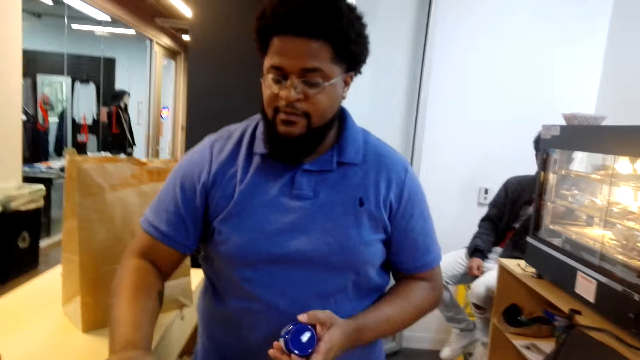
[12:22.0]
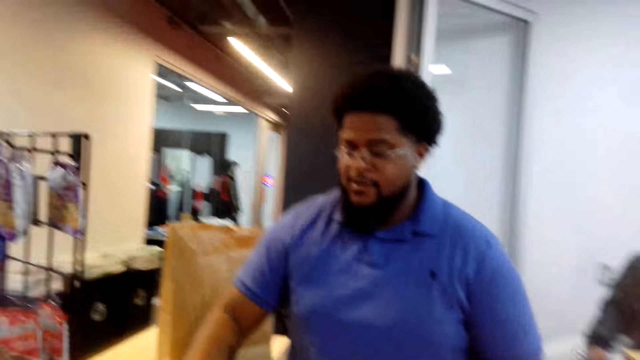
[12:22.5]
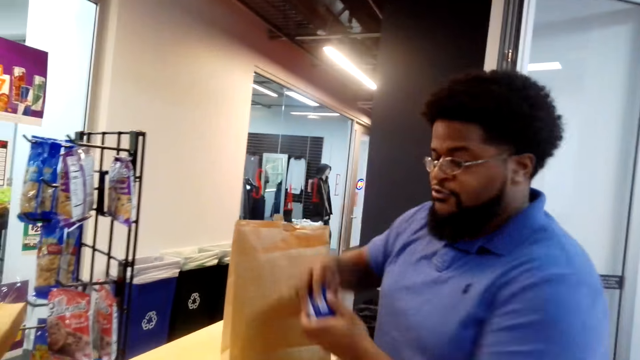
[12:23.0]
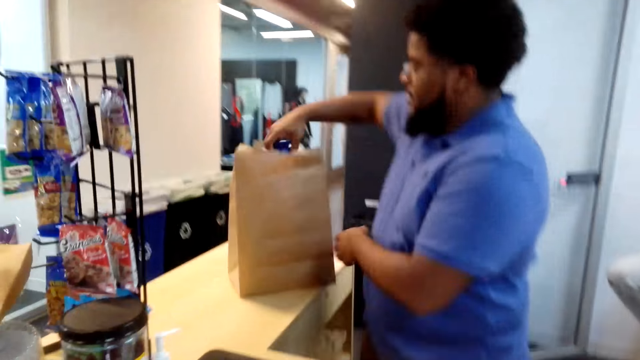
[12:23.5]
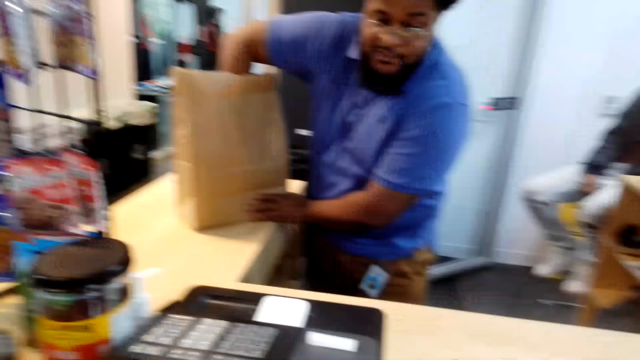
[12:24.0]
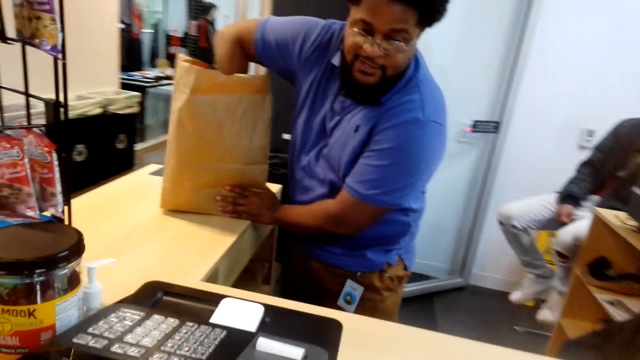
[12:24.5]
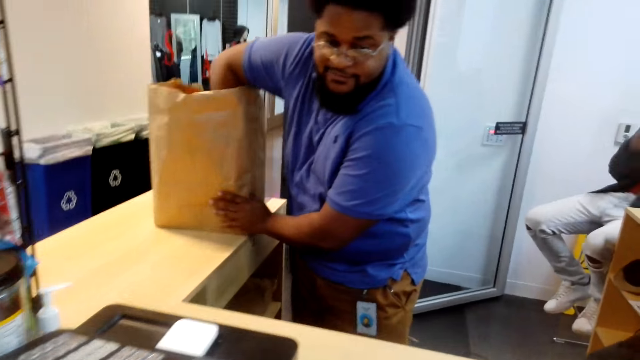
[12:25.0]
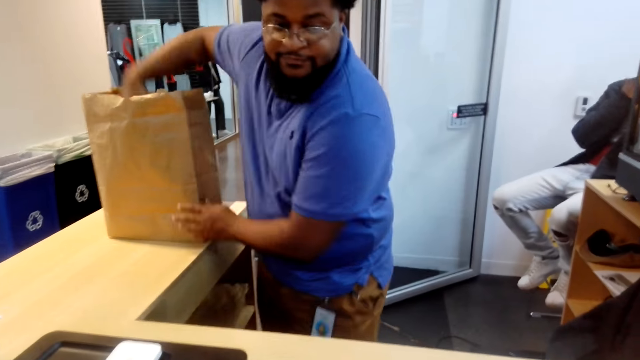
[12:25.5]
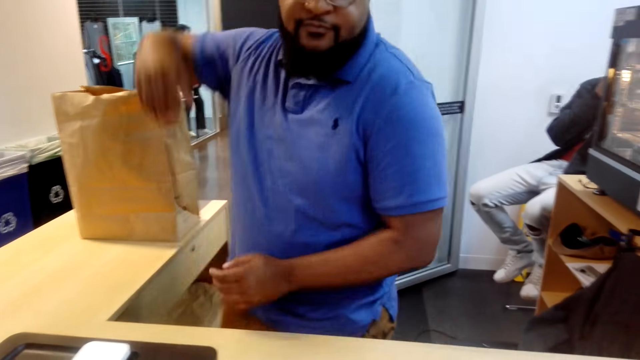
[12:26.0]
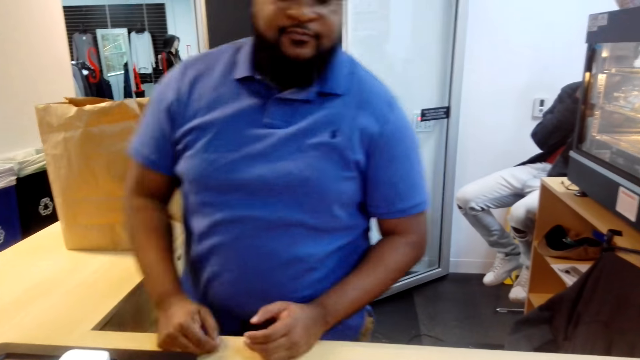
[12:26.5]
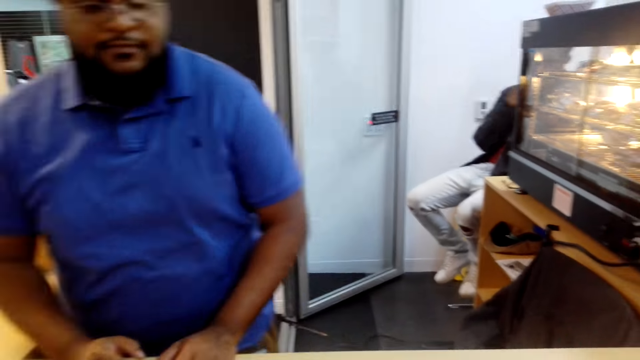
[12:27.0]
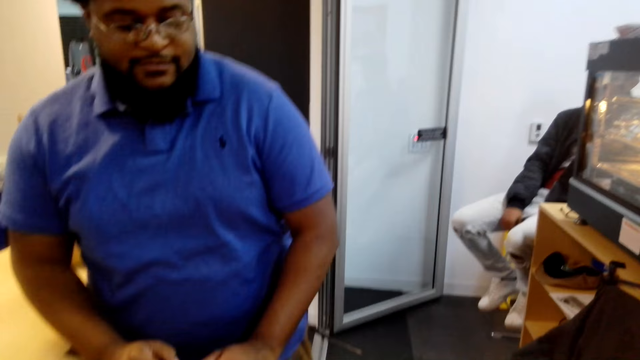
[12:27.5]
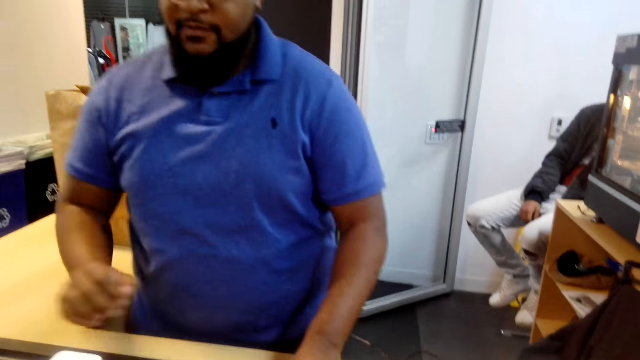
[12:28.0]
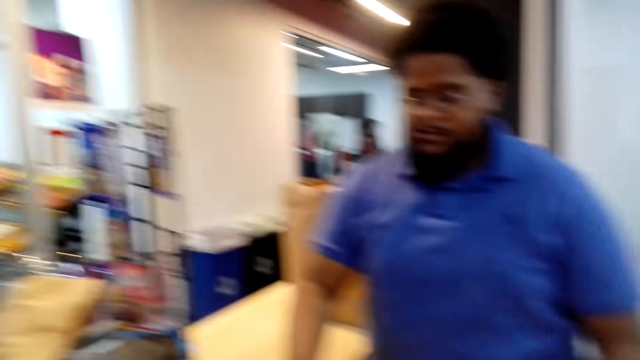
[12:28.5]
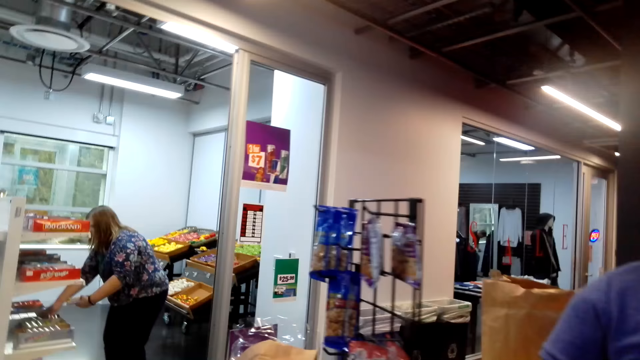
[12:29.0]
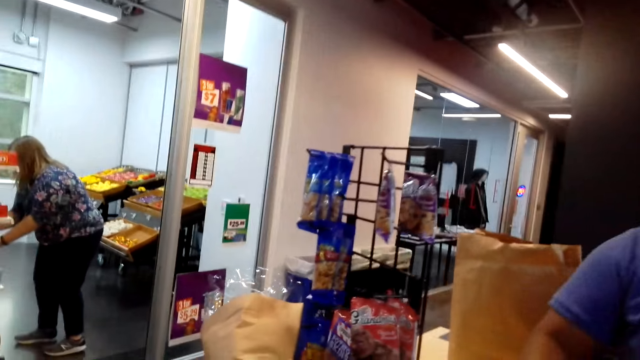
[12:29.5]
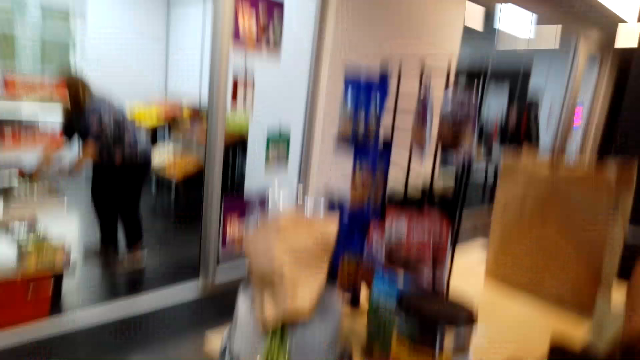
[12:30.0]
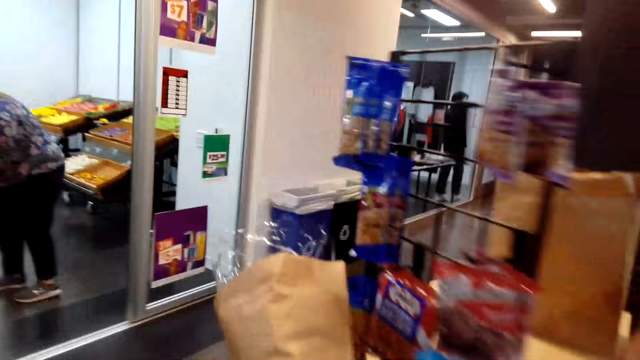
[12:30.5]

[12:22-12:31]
A man takes something from the table. The man puts something on the brown bag. The man puts something in the paper. The man converses with the camera wearer. The camera wearer looks around.

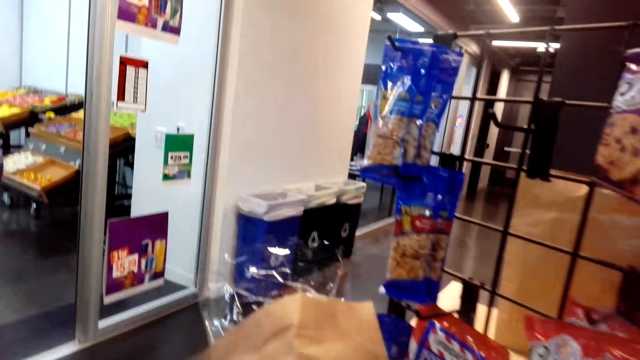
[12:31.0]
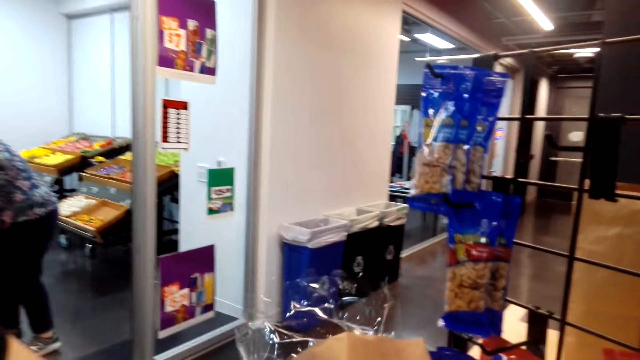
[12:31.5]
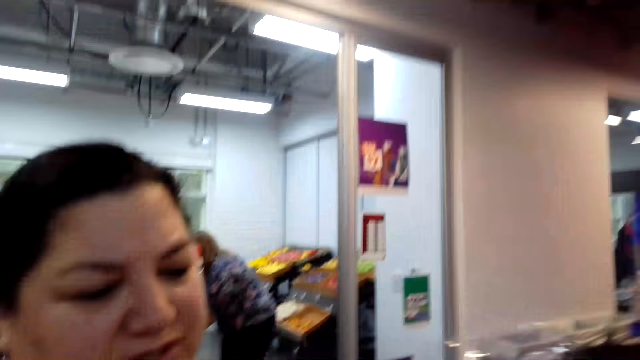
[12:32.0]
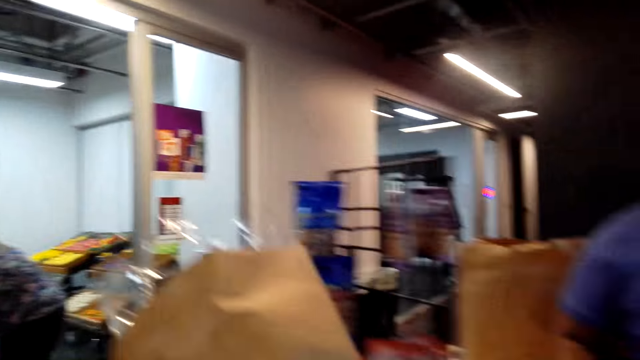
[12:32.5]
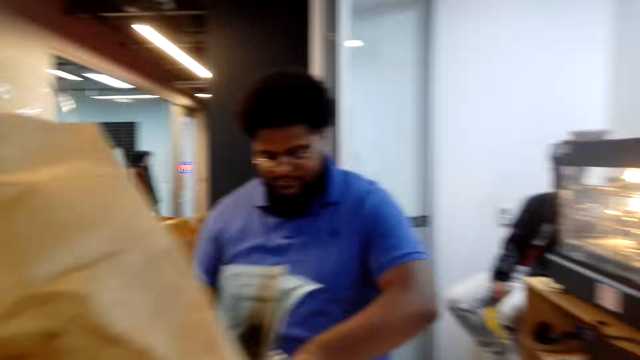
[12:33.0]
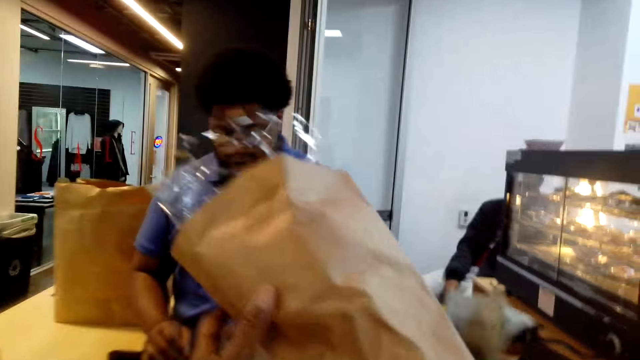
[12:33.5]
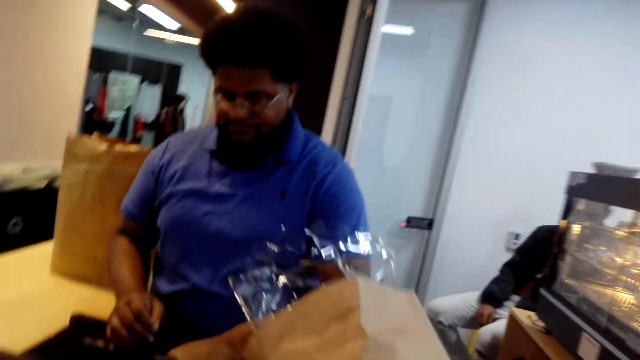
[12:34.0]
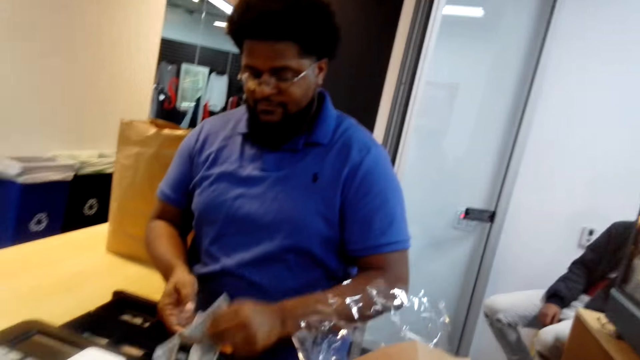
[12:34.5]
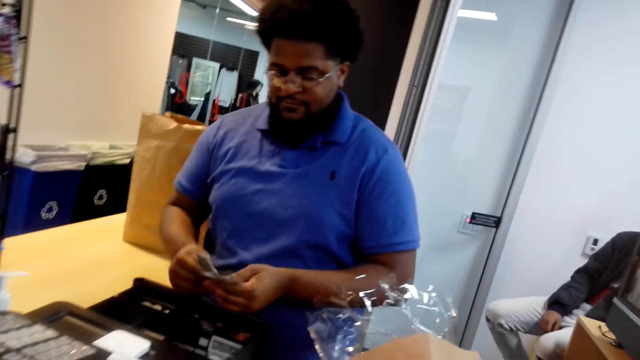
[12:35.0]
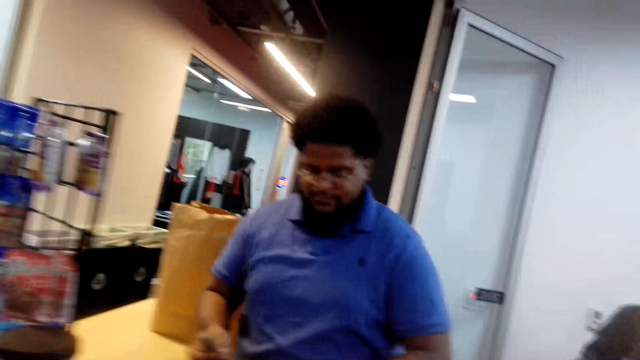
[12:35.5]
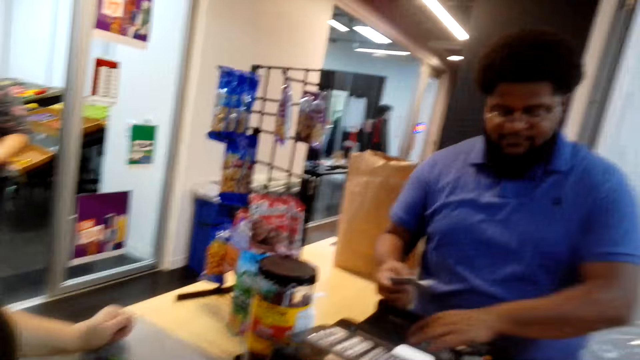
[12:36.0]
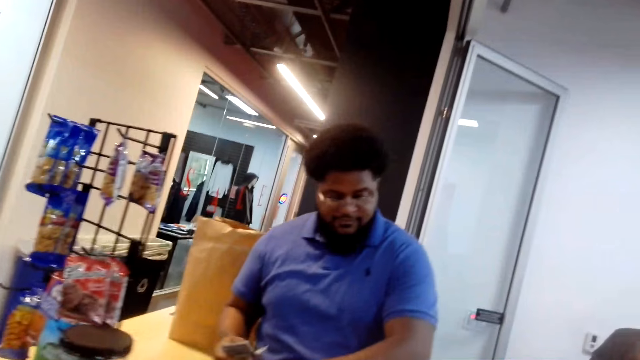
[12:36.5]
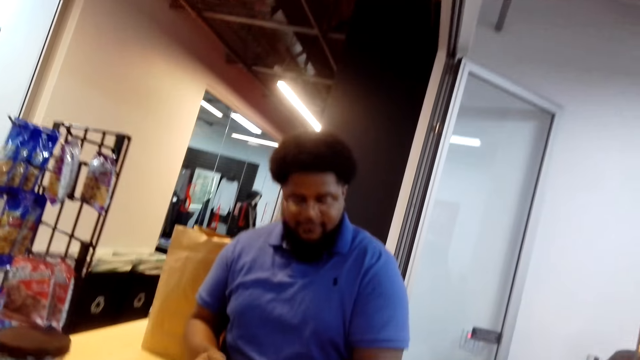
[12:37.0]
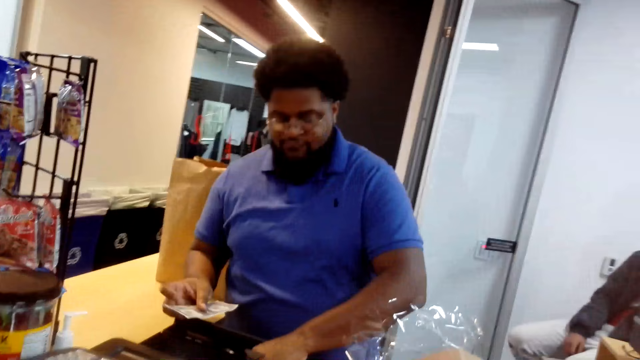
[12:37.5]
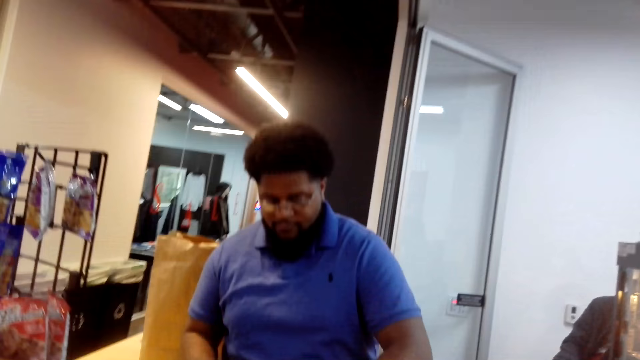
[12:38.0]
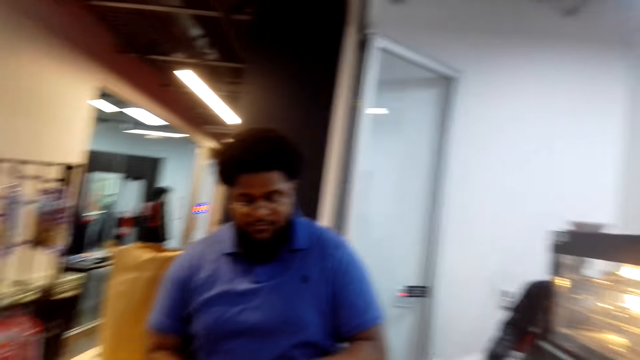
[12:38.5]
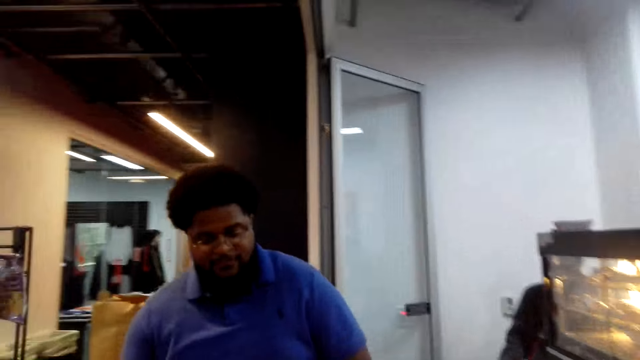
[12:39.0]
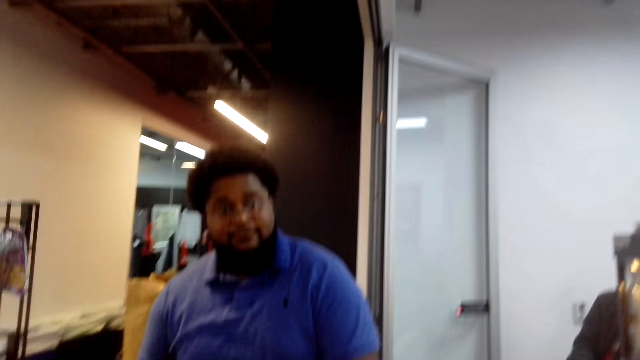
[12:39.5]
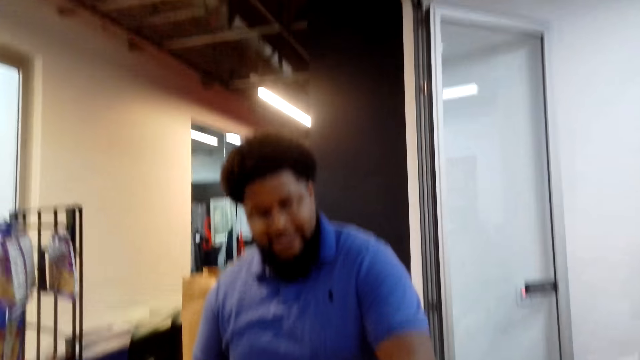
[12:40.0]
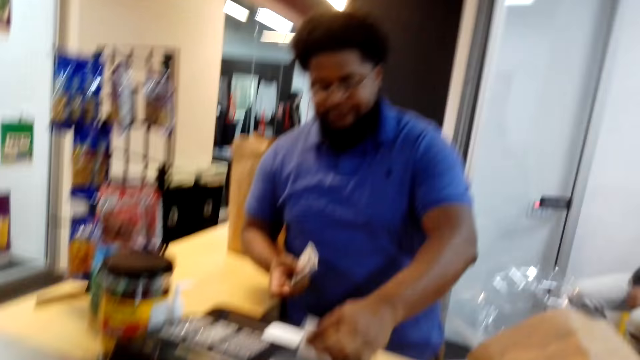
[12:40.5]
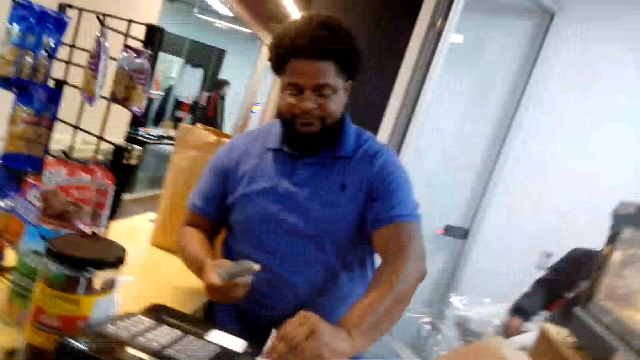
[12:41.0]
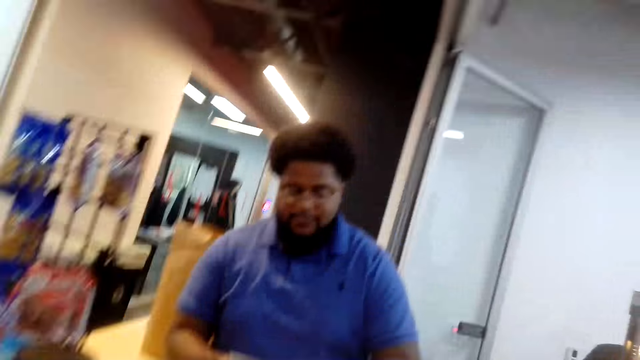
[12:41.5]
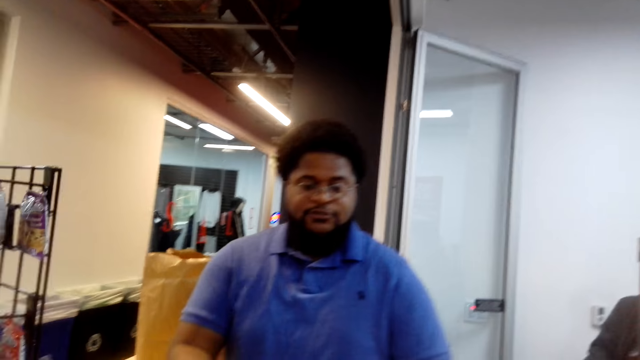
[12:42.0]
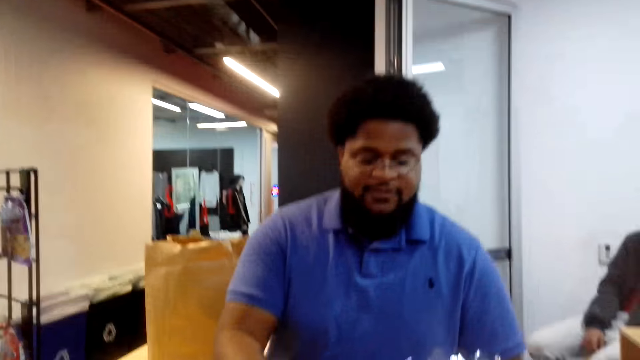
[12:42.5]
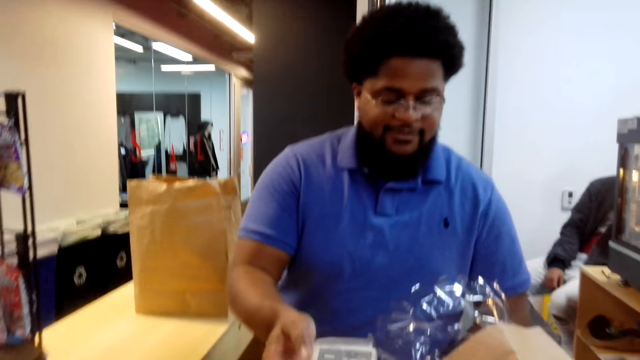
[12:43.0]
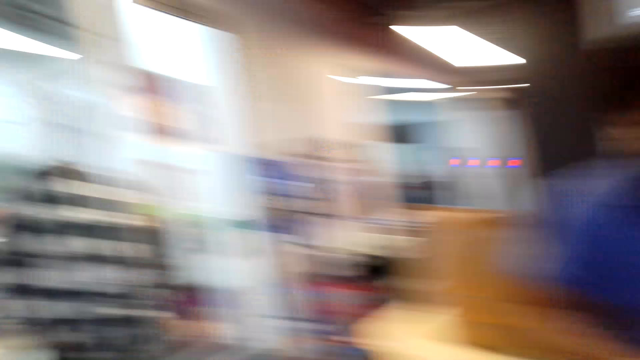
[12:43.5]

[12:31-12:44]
The camera wearer makes a step. They lift the flower. A lady puts the flower on the table. The camera wearer places the flower on the table. A man counts money. Another man removes the money from the drawer. The camera wearer looks around. The first man converses with the camera wearer. The first man operates a machine and converses with the camera wearer.
